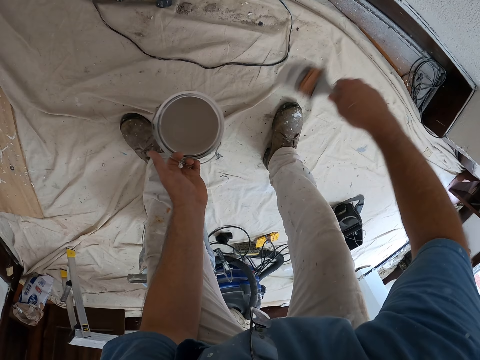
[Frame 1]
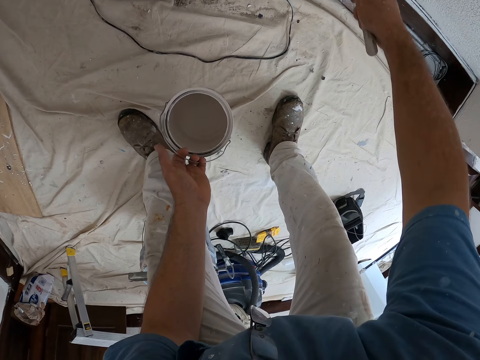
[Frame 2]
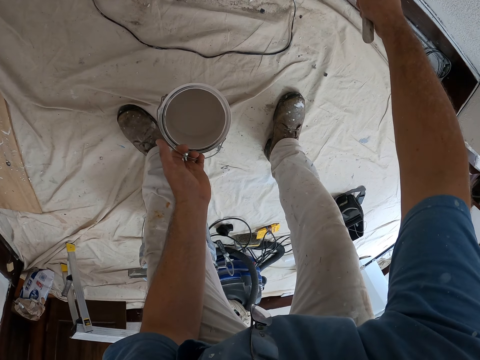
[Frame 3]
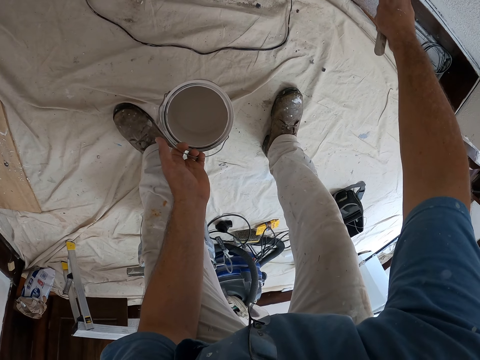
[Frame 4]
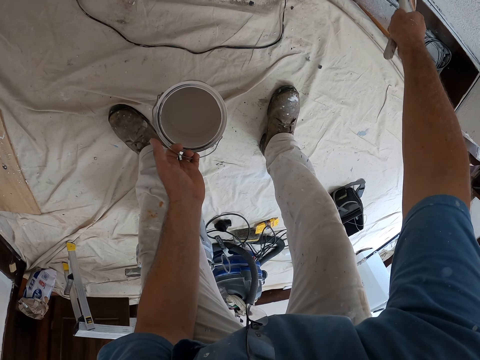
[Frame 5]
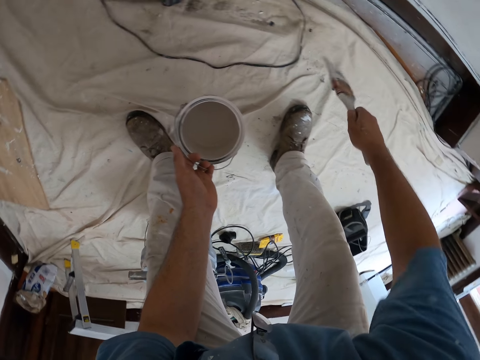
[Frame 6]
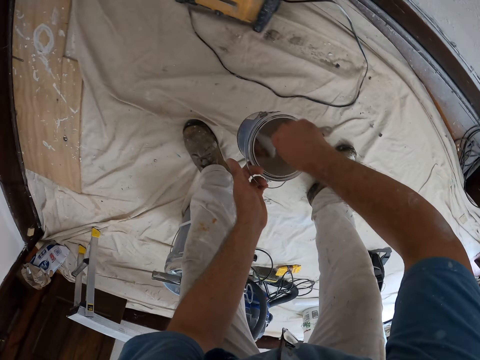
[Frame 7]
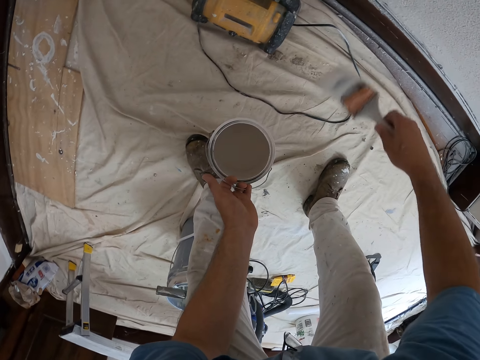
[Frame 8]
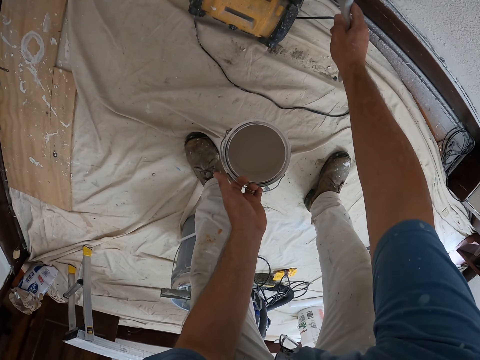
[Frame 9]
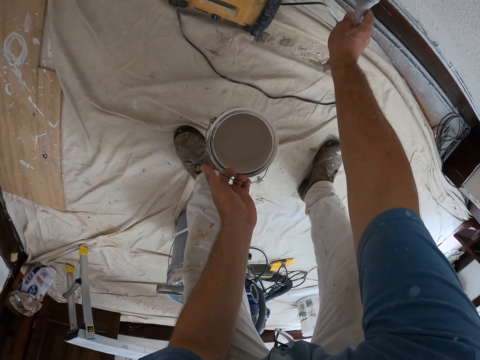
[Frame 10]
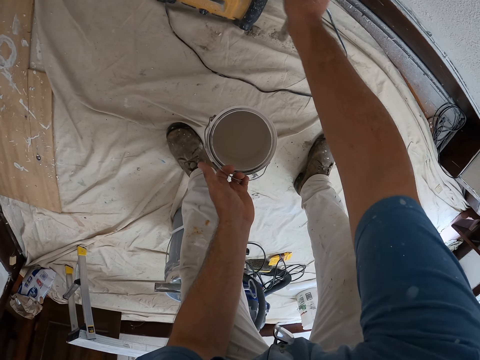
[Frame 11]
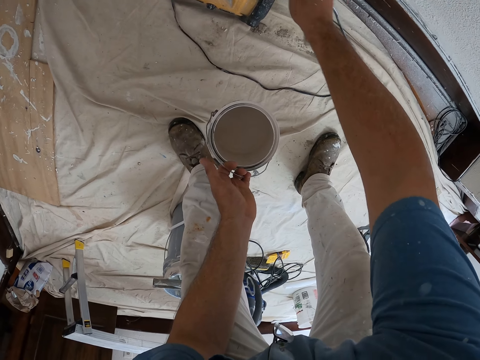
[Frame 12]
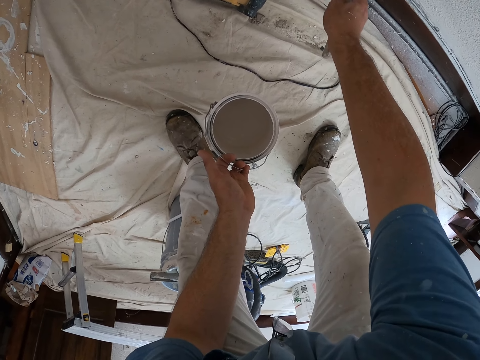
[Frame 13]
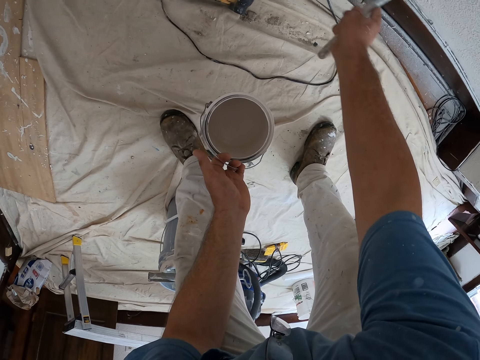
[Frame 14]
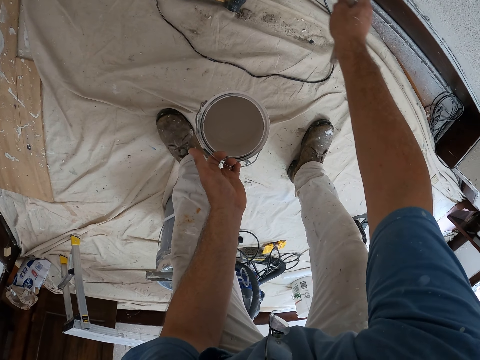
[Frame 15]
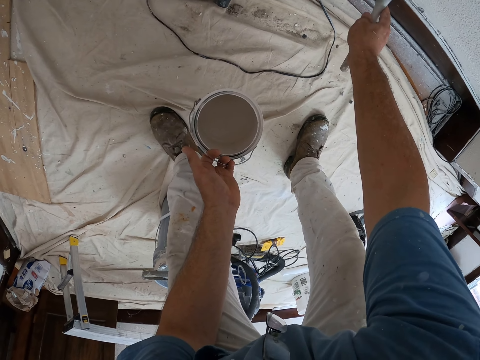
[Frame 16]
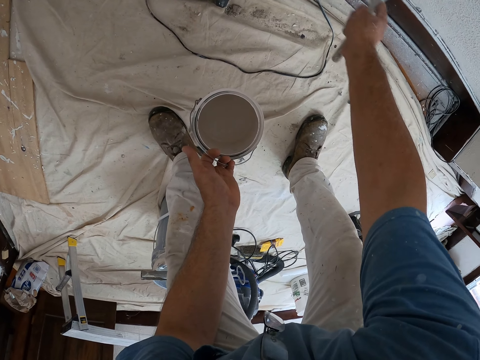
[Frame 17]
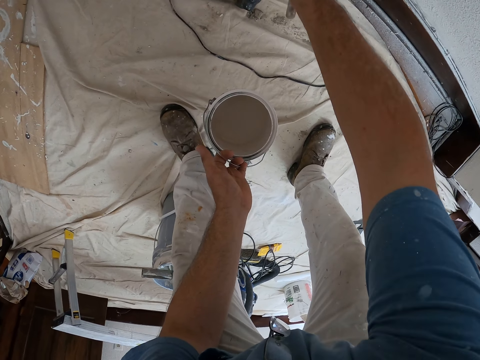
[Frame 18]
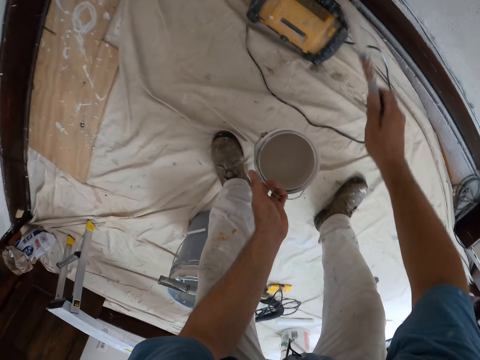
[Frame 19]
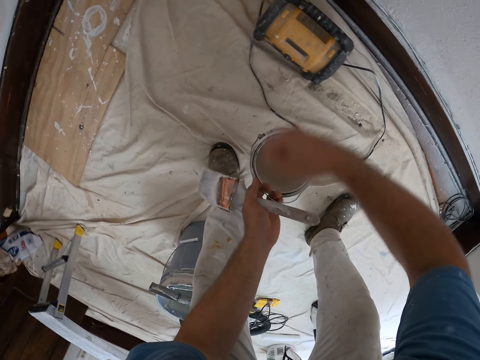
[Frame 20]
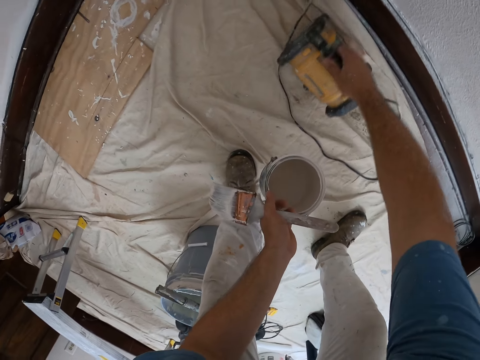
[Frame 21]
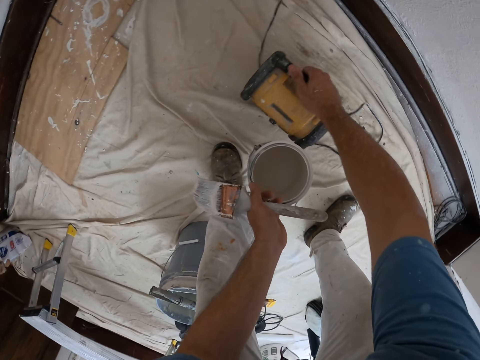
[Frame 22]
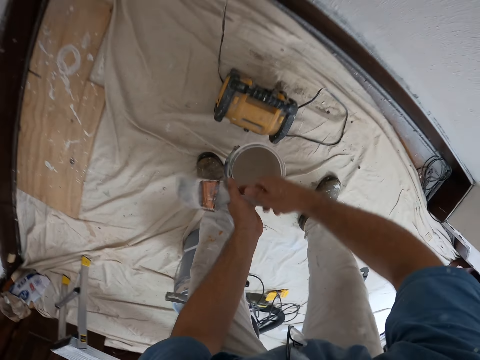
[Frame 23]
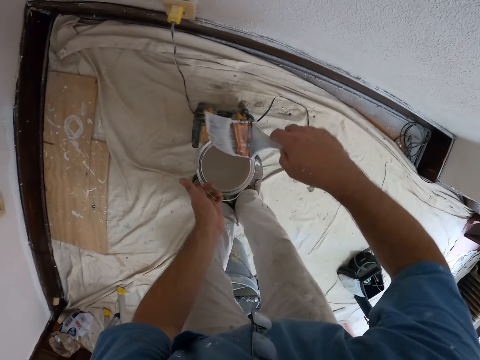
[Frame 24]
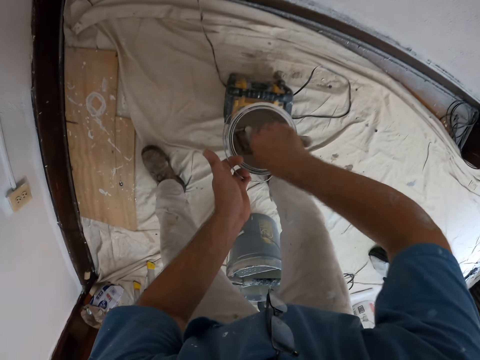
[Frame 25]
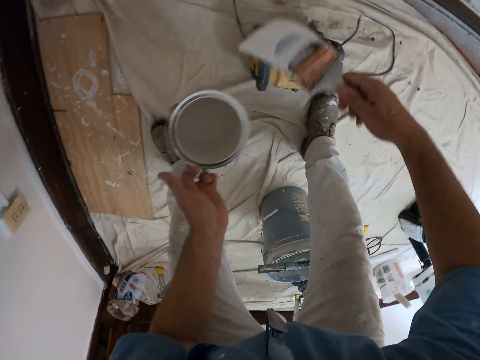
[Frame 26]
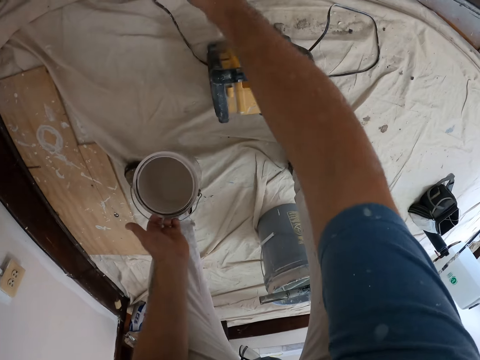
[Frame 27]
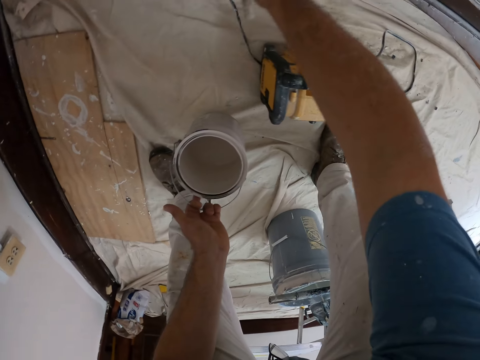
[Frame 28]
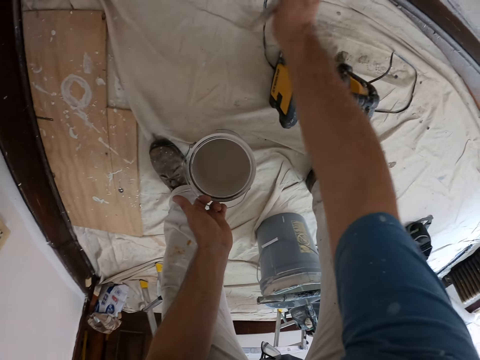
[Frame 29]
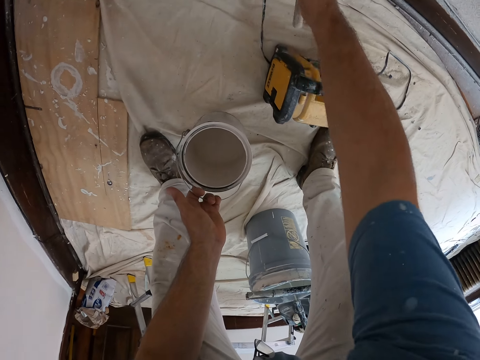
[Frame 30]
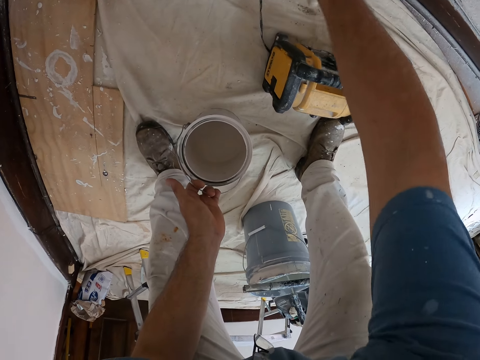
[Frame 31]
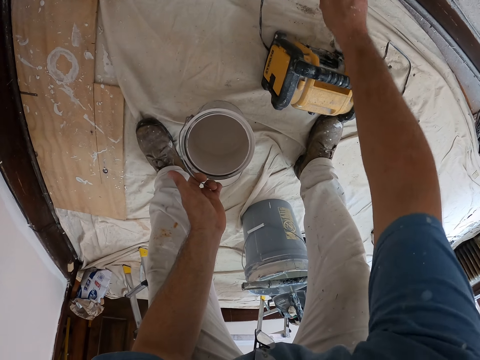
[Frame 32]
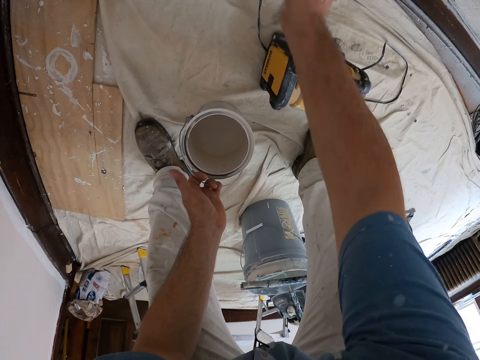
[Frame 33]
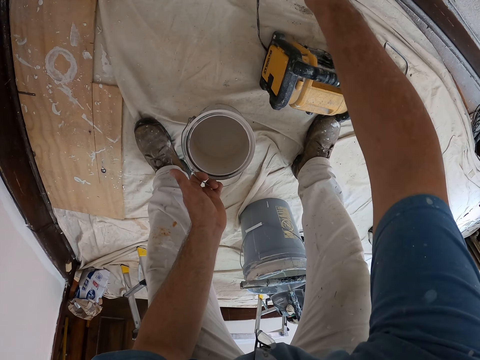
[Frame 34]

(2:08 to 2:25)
The camera wearer dips the paintbrush in paint inside a paint can. He paints a part of the wall with the brush. He shakes the paintbrush to remove excess paint. He dips the paintbrush in paint inside the paint can. He paints a part of the wall with the brush. He passes the paintbrush to his left hand. He moves the DeWalt air inflator away from the wall. He adjusts an extension box. He passes the paintbrush to his right hand. He dips the paintbrush in paint inside the paint can. He paints a part of the wall with the brush.

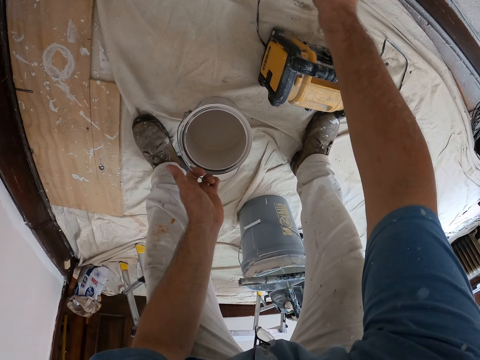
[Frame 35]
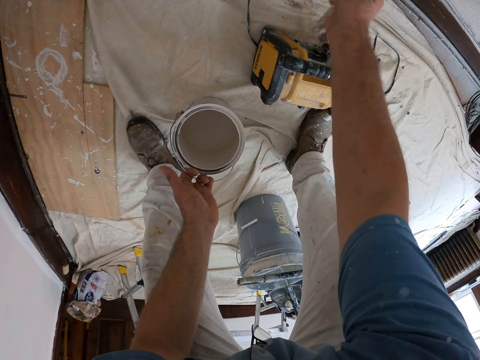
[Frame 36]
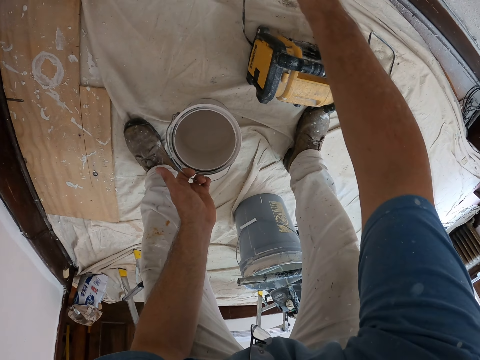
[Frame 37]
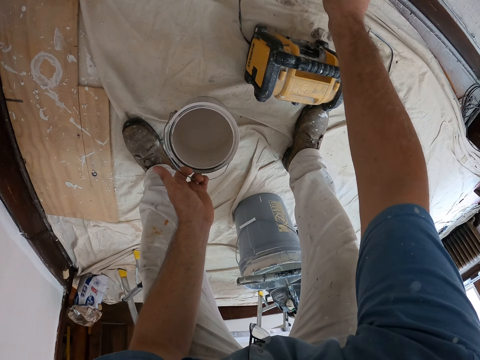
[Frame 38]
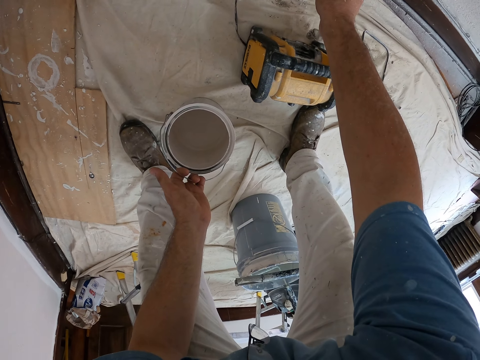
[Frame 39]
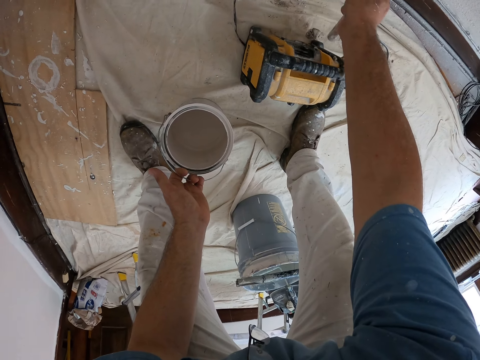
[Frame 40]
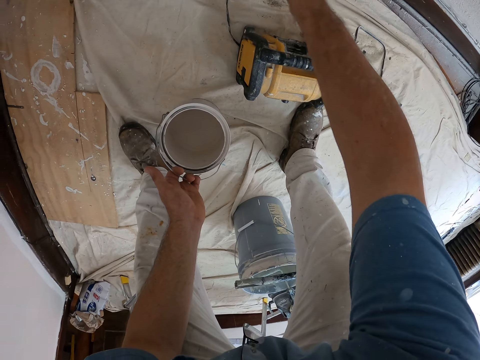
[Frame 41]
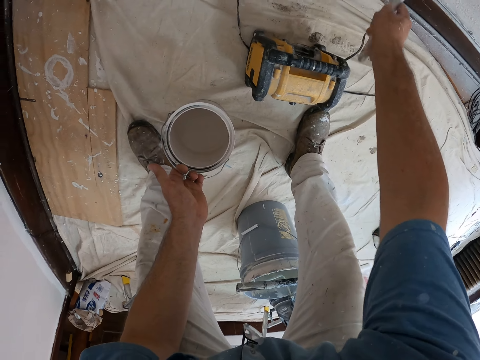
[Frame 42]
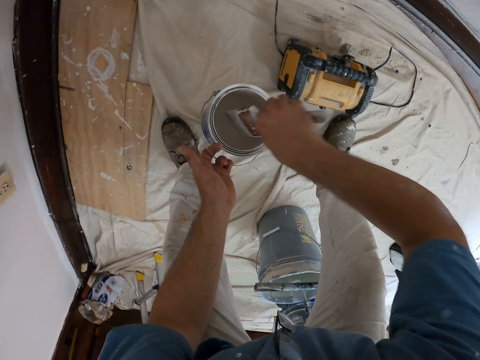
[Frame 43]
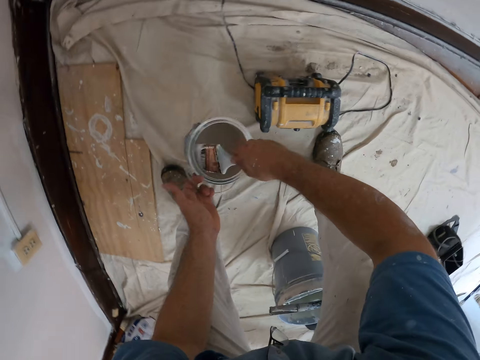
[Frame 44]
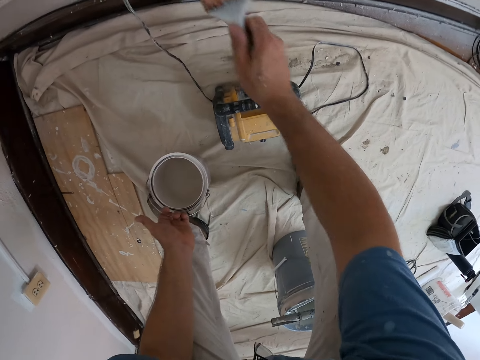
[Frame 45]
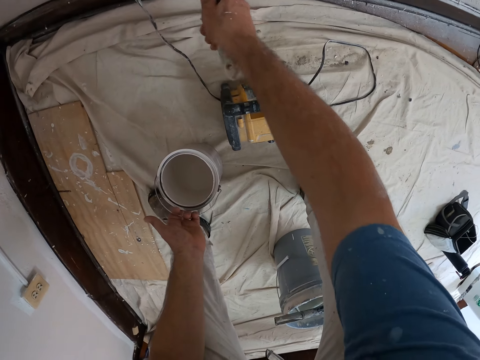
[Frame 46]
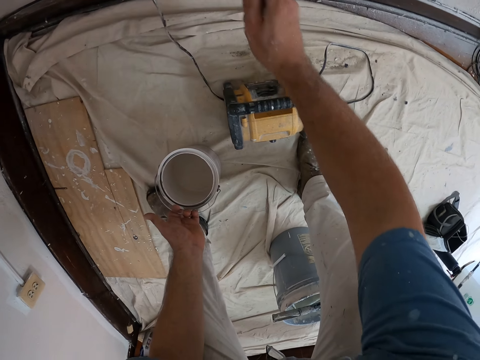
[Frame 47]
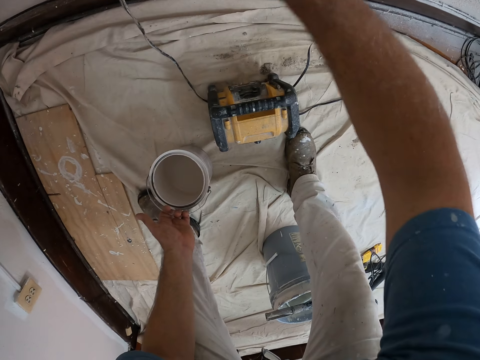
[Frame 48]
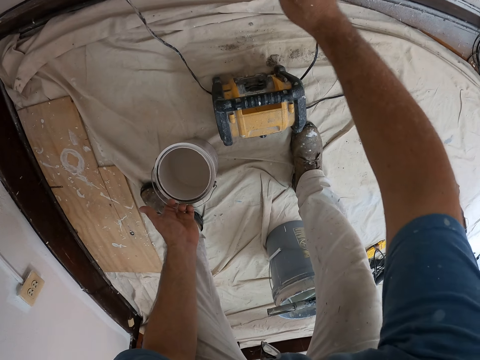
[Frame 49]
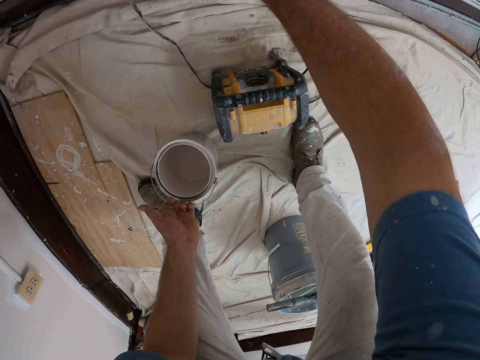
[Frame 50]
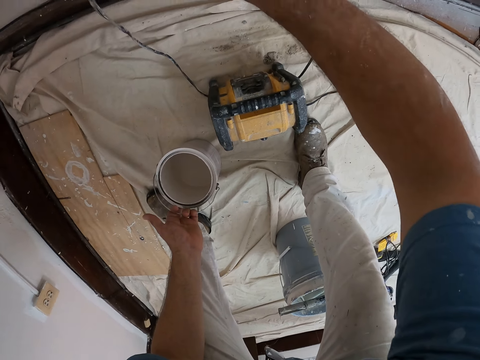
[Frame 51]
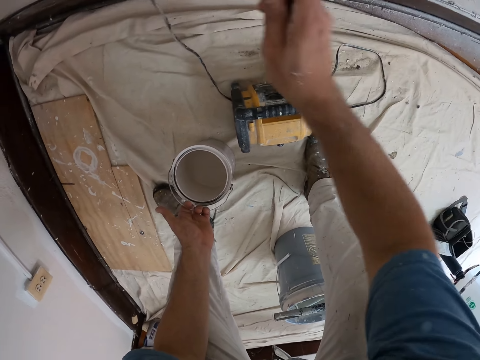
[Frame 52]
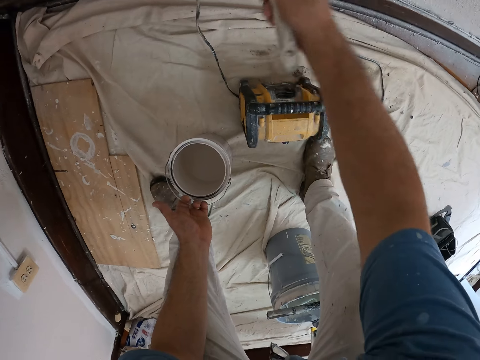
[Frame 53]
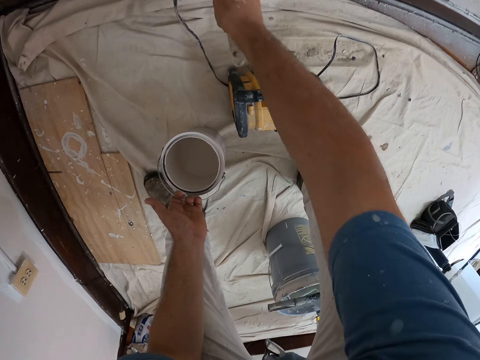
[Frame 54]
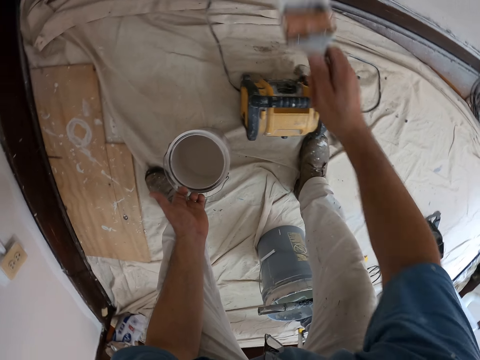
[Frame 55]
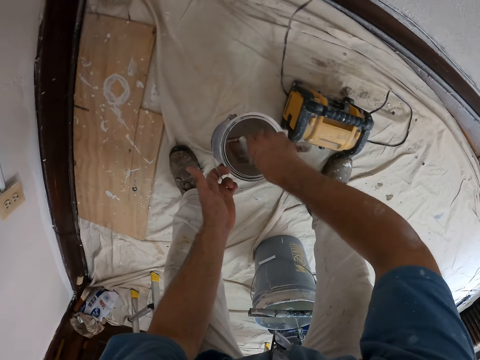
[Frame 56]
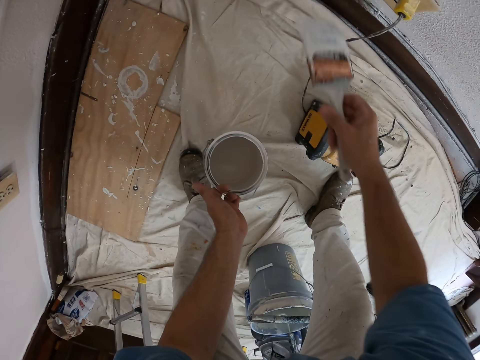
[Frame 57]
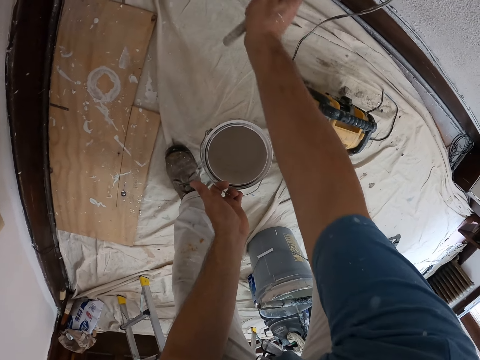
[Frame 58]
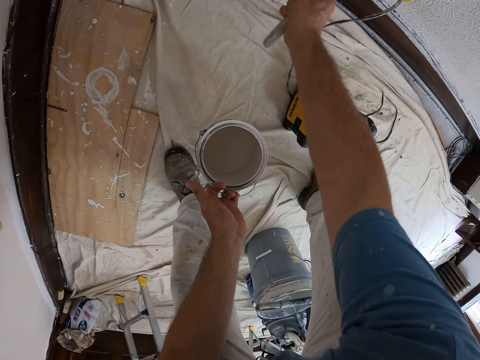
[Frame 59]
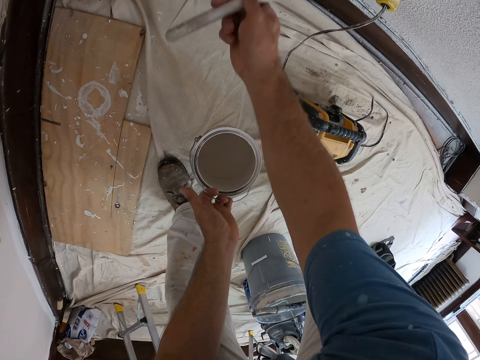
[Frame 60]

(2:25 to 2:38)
The camera wearer dips the paintbrush in paint inside a paint can. They paint a part of the wall with the brush. They dip the paintbrush in paint inside the paint can. They paint a part of the wall with the brush.
